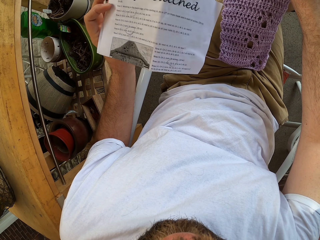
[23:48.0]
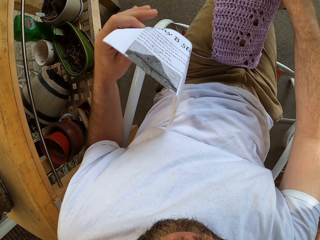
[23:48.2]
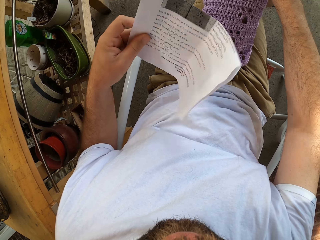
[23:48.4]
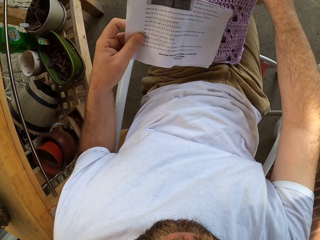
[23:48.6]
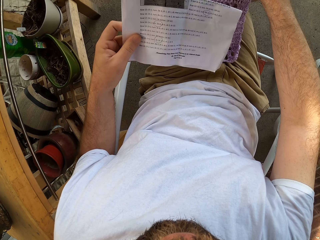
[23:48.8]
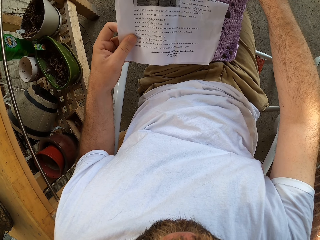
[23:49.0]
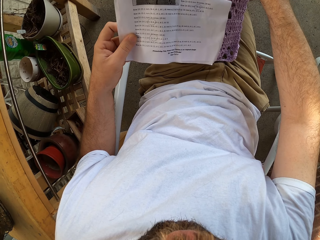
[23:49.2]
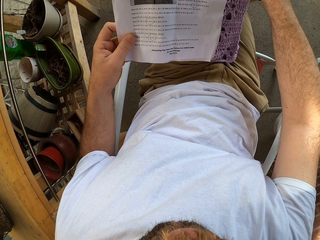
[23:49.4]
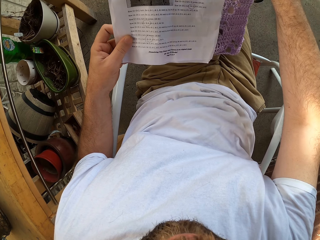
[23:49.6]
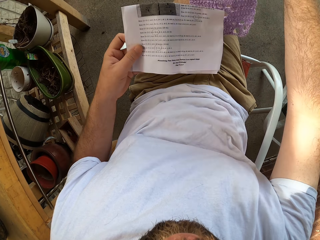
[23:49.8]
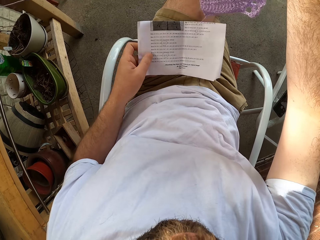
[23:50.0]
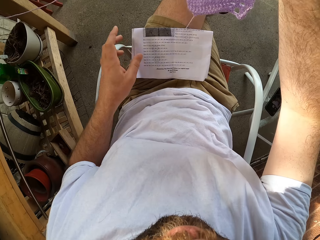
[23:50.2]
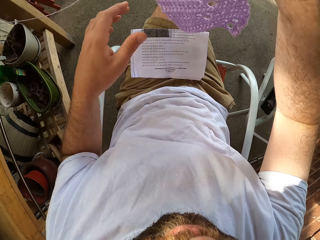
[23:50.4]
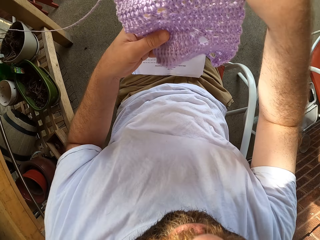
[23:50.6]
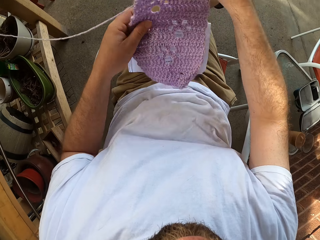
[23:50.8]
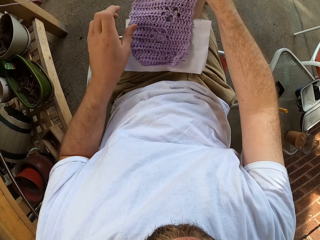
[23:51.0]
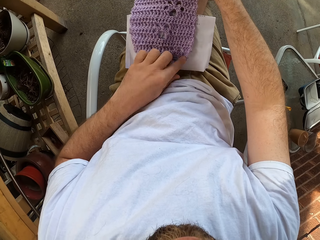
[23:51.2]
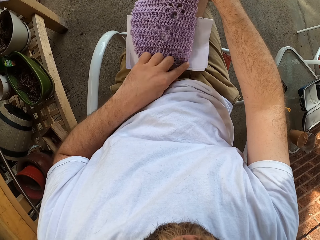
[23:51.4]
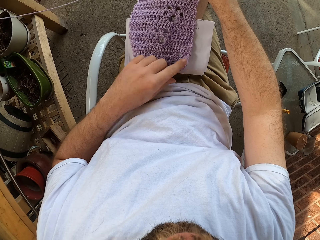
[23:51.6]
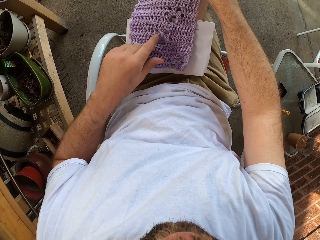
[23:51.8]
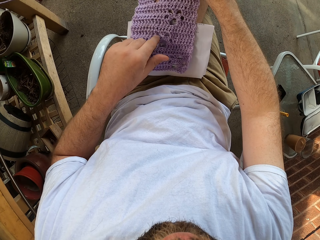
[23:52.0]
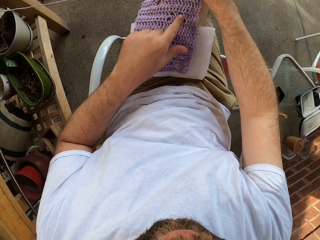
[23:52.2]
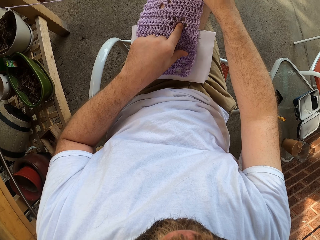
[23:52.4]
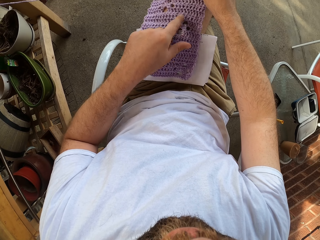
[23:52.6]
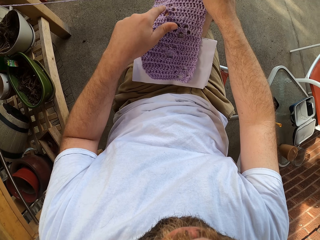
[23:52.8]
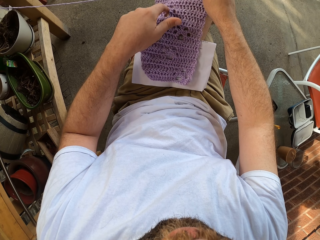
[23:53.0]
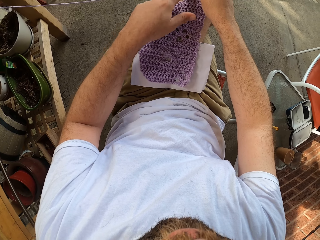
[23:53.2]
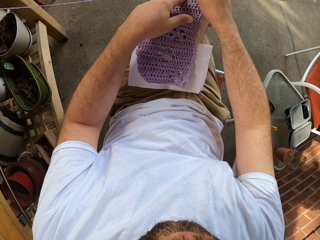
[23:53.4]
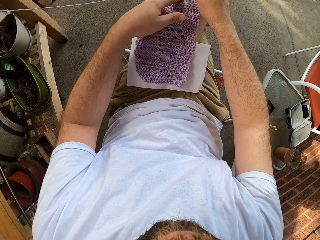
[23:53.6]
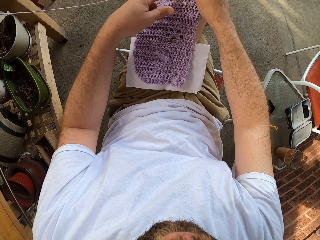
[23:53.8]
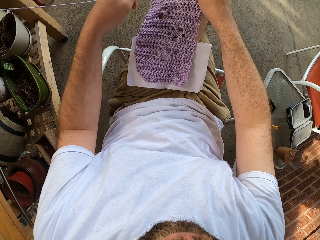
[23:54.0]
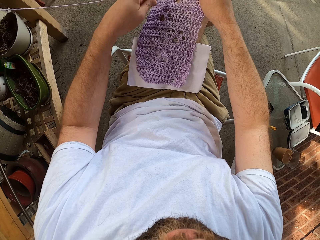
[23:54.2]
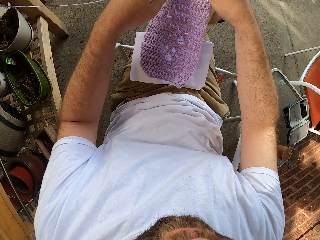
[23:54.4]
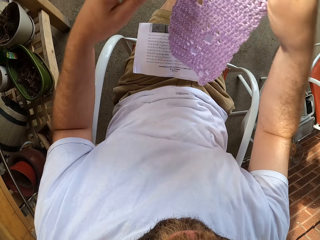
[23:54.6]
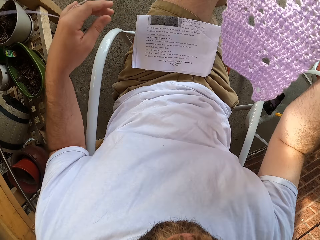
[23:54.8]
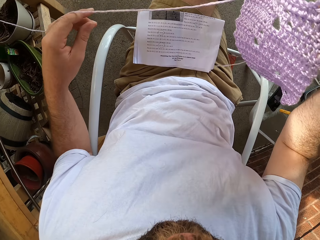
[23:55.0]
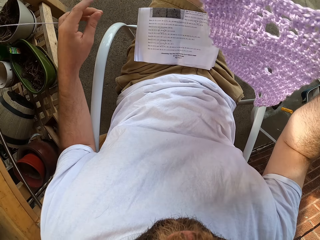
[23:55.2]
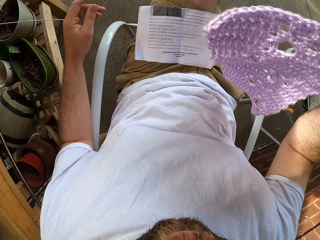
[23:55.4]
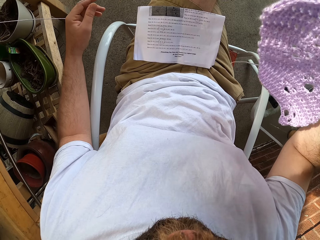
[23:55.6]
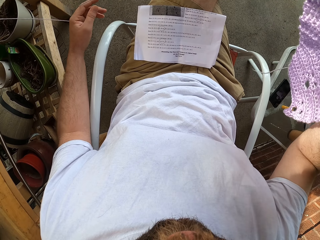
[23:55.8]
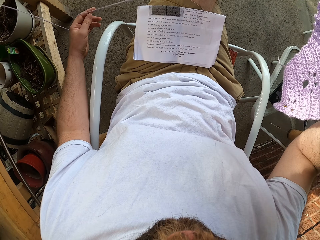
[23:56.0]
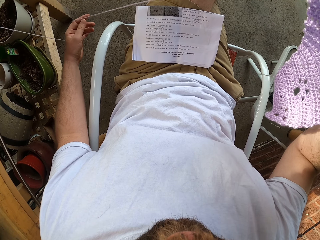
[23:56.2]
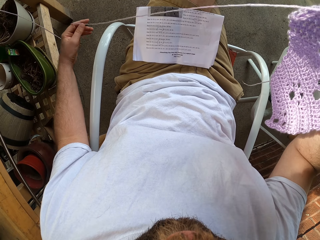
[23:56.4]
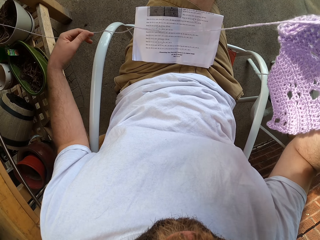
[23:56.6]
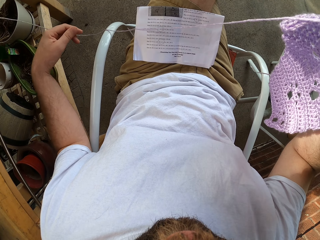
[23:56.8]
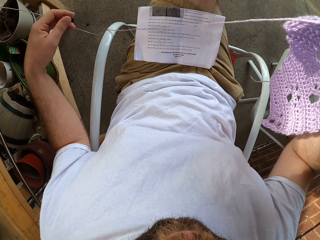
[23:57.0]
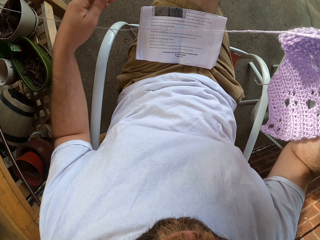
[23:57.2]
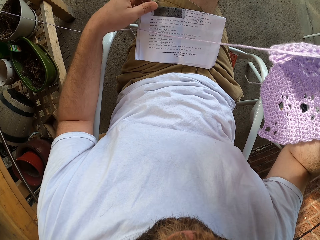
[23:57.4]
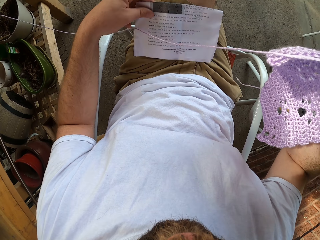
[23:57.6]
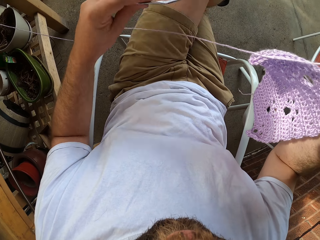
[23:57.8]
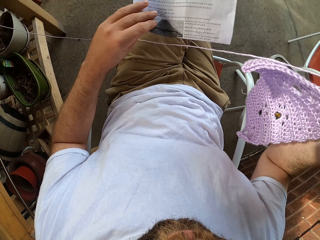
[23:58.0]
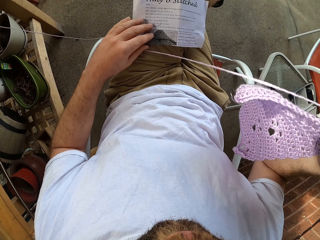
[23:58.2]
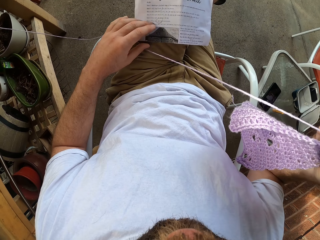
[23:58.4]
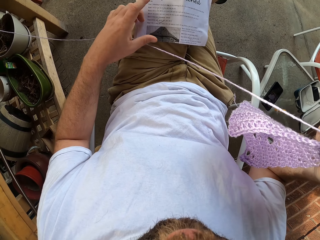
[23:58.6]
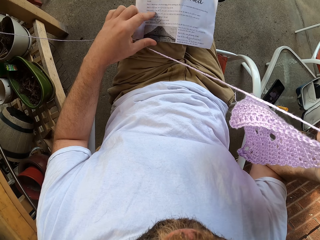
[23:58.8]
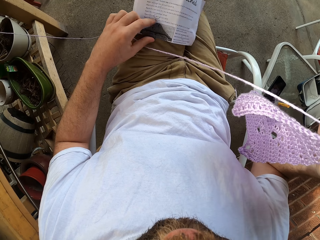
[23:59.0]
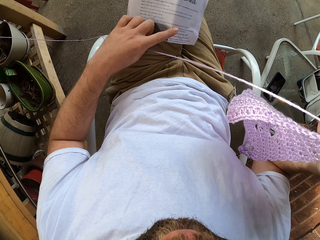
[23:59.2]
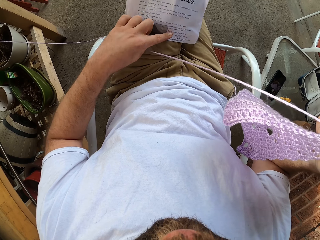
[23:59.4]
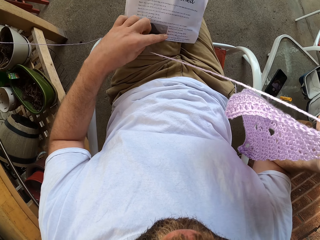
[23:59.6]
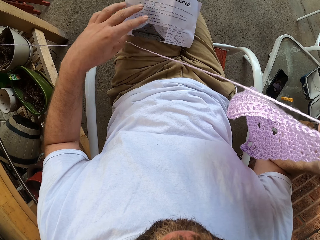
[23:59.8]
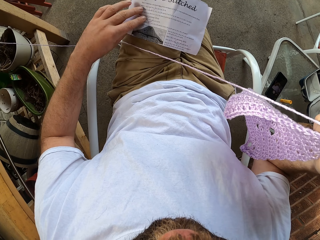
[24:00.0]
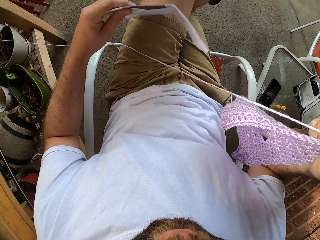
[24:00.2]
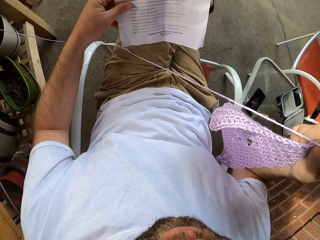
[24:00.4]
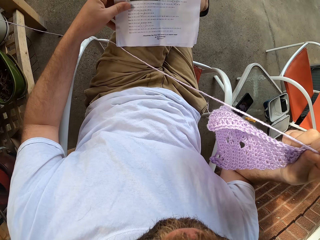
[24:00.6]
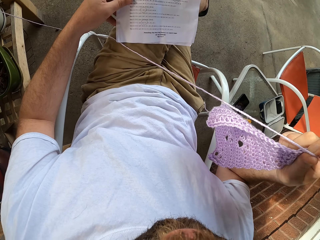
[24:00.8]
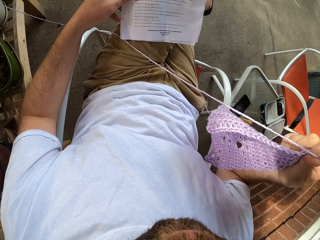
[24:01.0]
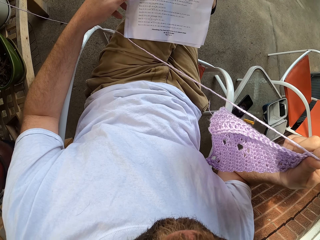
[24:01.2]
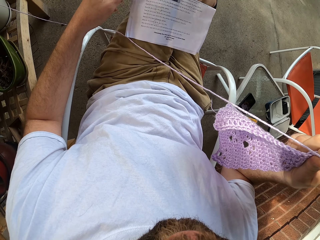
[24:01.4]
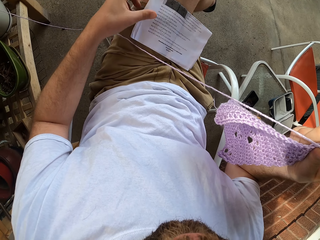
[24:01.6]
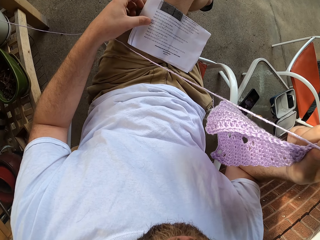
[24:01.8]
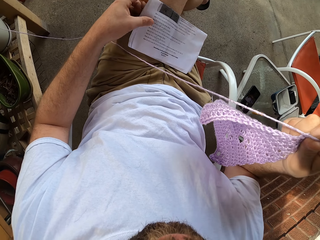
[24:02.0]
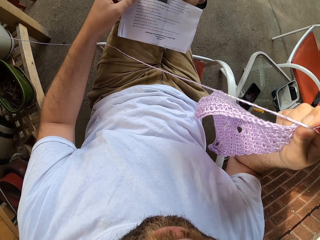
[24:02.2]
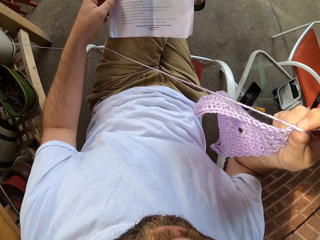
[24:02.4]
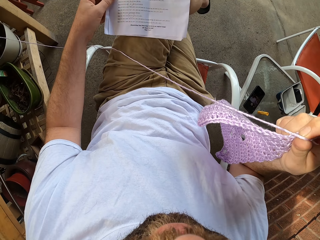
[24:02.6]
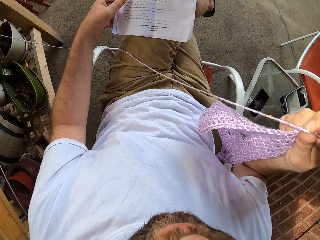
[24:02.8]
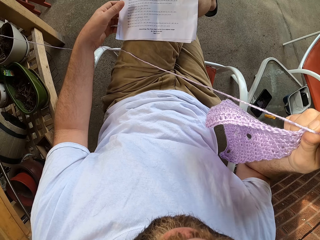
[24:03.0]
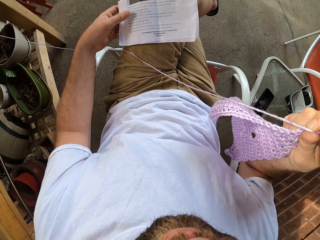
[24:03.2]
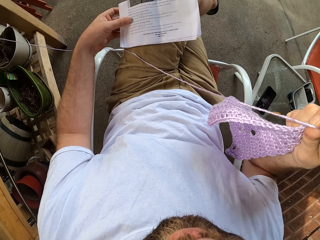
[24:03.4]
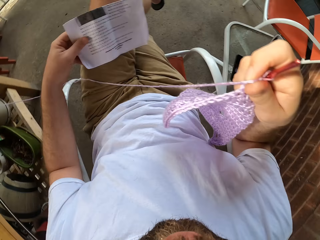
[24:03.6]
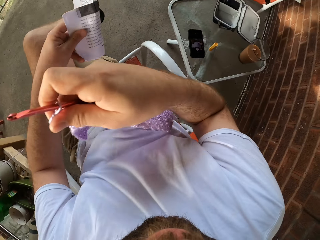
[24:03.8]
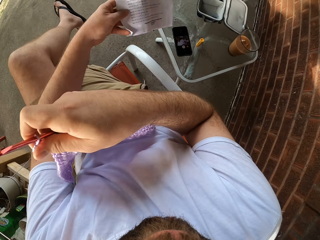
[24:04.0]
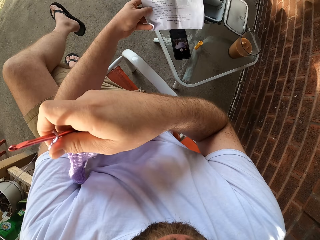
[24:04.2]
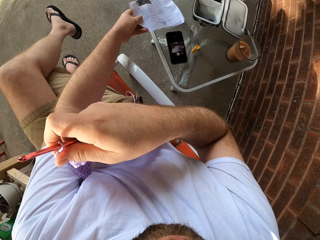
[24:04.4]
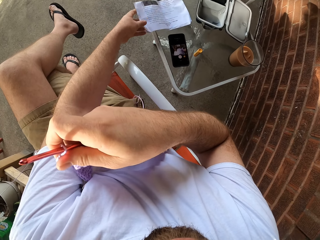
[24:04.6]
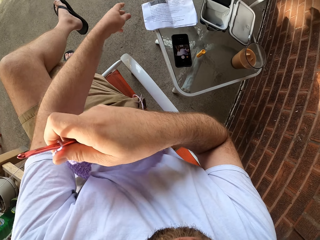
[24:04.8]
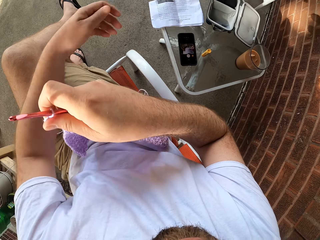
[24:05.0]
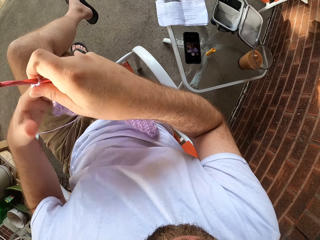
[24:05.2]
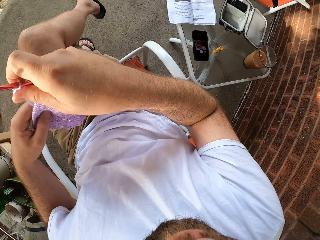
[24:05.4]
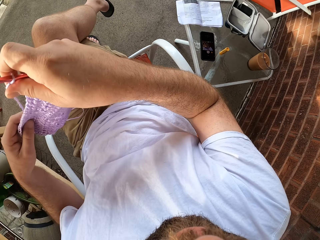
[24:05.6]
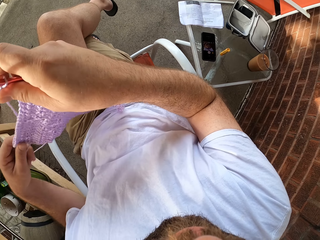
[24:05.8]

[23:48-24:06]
The camera wearer raises the fabric or cloth from his lap with his right hand. He drops the book or manual in his left hand on his lap. He holds the cloth, touches different parts on the fabric with his left hand and puts the cloth on his lap. He moves his left hand. He raises the fabric with his right hand and moves his hand along the yarn. He removes his hand from the yarn. He adjusts the book on his lap multiple times with his left hand. He picks up the manual and turns the manual. He moves a finger on the manual. He moves a finger on the manual again. He turns the manual and holds the manual. He picks up the manual. He moves the right hand. He drops the book on a stool or table with his left hand. He touches the fabric with his left hand.

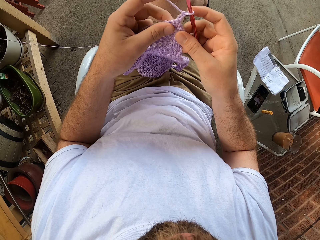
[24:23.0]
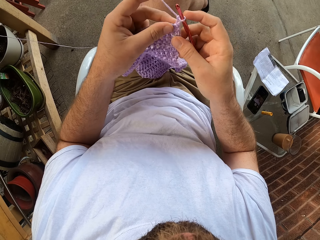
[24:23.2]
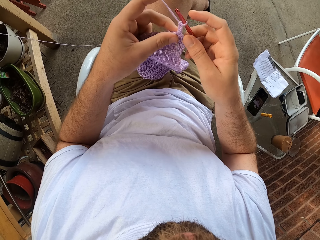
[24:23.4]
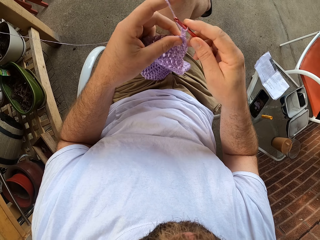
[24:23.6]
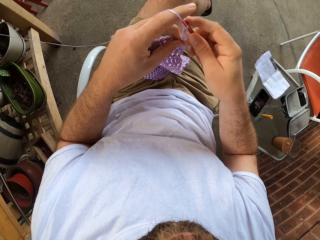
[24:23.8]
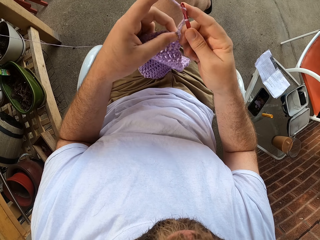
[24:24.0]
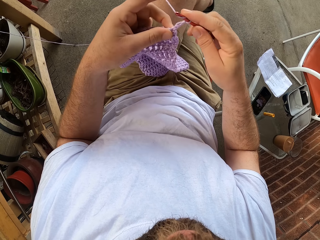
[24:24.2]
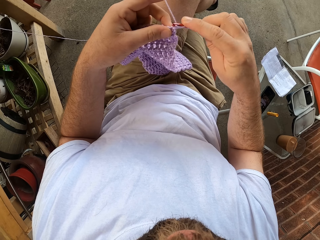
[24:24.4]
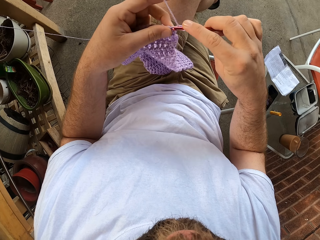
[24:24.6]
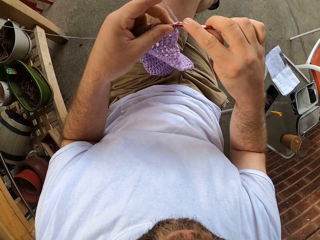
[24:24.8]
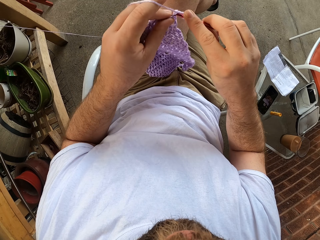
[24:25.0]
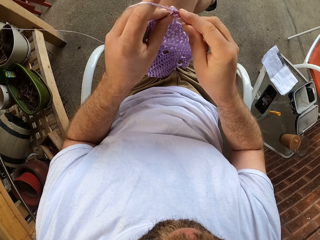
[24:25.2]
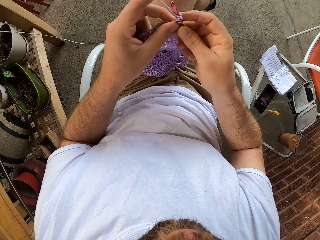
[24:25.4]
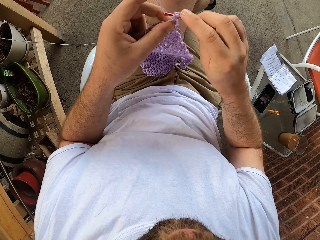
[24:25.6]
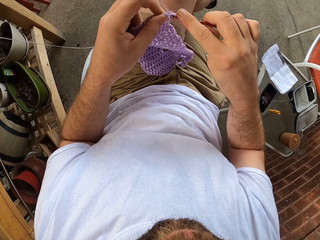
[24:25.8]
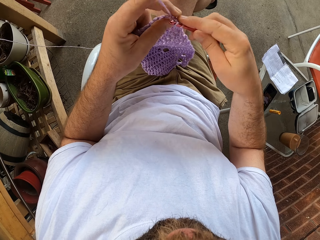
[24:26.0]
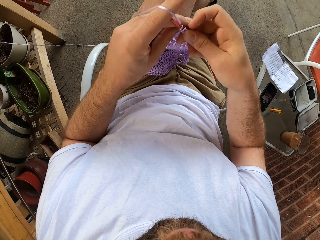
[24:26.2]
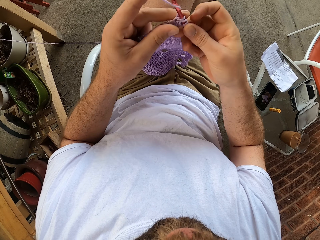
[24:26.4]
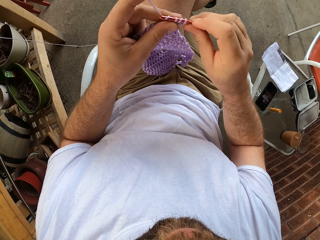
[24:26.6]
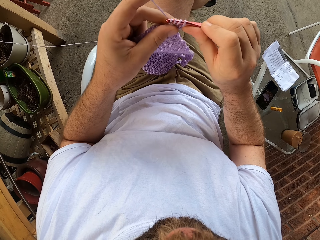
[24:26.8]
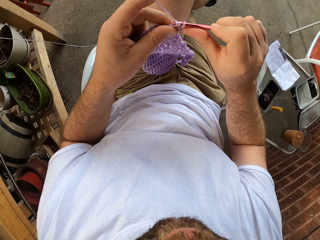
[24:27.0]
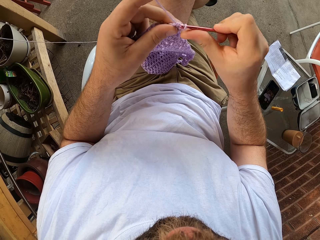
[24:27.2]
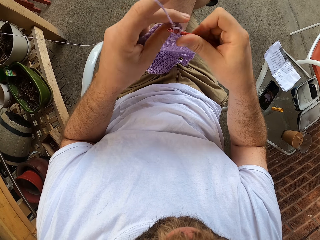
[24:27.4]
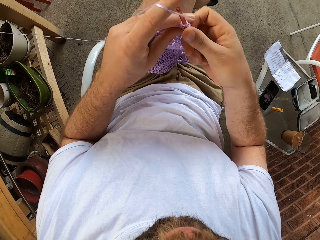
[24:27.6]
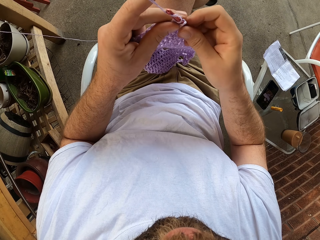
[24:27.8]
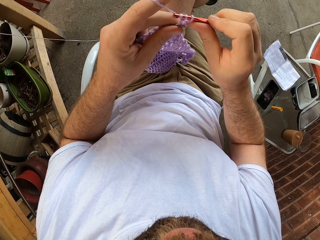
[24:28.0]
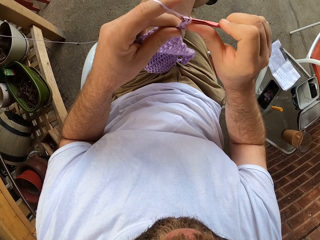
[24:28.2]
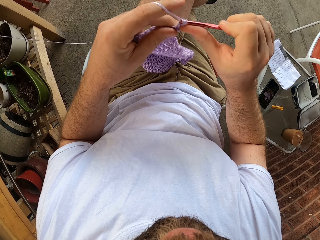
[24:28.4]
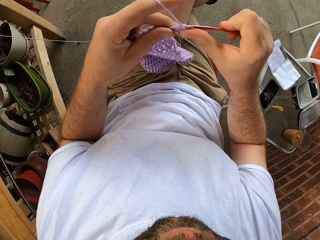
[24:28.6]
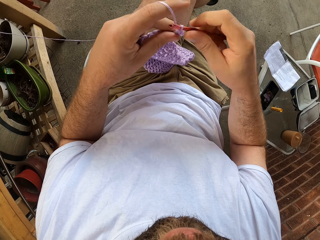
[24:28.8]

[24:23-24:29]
The camera wearer knits a cloth.
